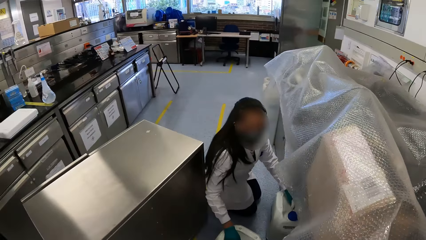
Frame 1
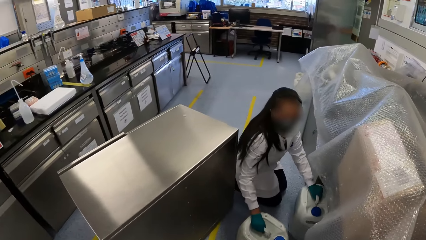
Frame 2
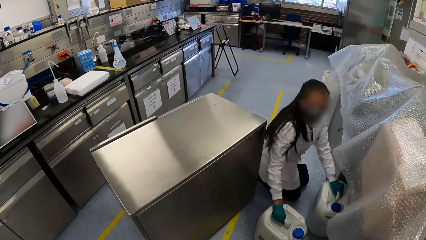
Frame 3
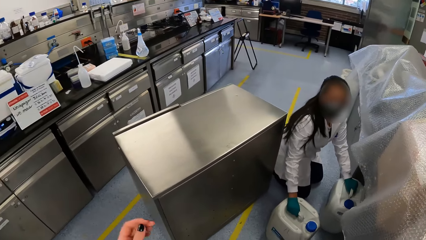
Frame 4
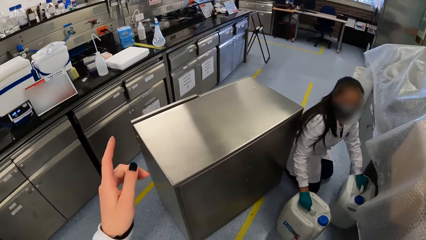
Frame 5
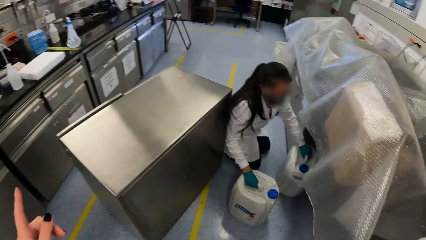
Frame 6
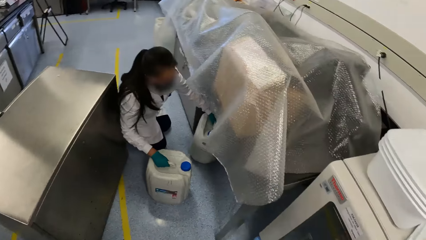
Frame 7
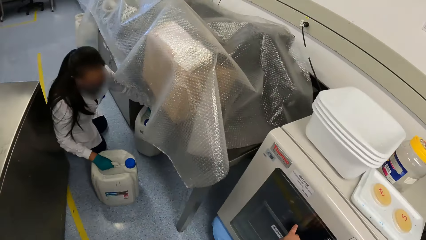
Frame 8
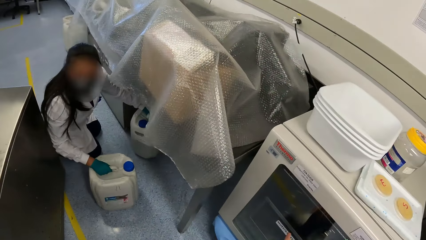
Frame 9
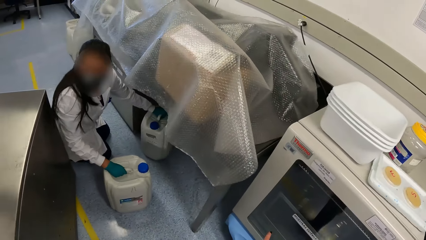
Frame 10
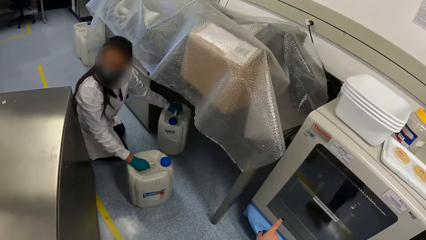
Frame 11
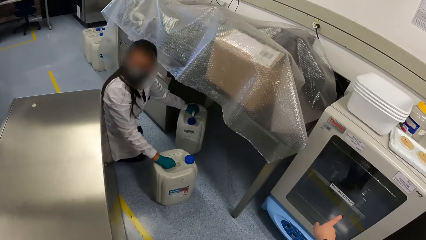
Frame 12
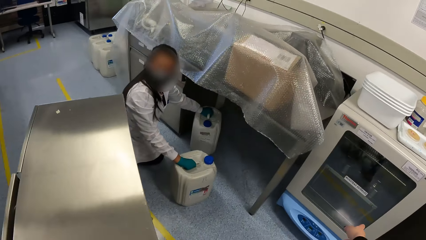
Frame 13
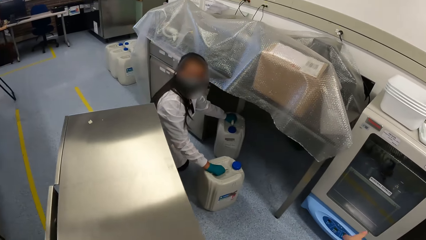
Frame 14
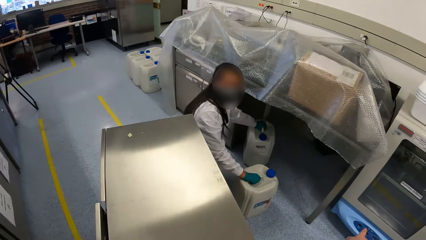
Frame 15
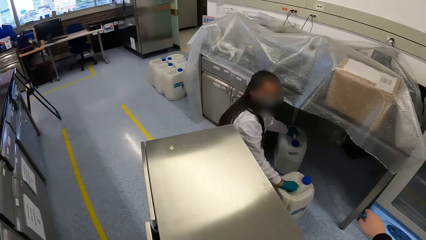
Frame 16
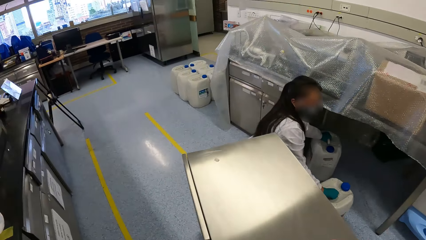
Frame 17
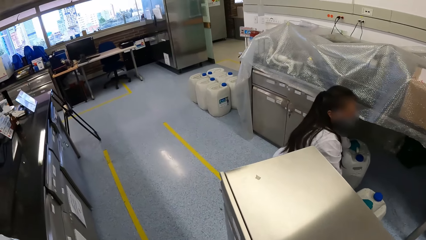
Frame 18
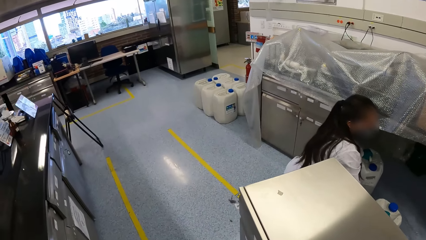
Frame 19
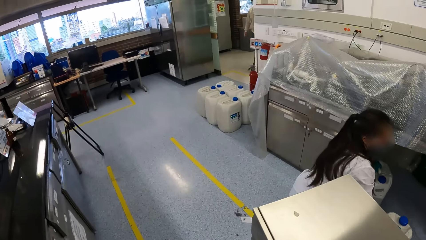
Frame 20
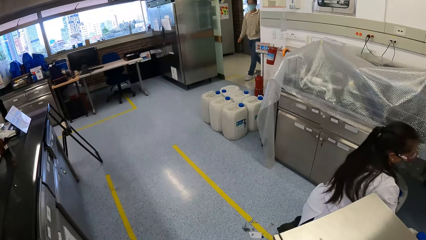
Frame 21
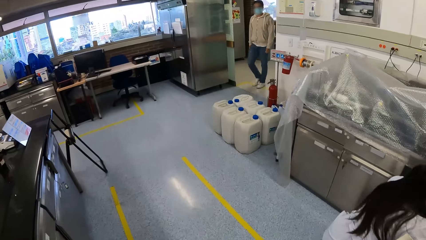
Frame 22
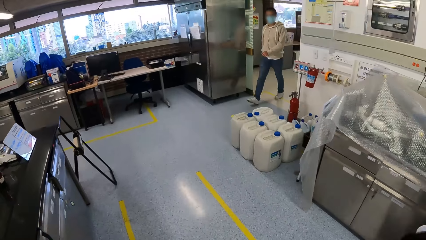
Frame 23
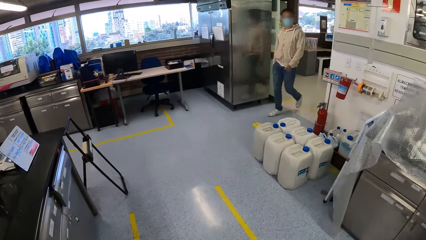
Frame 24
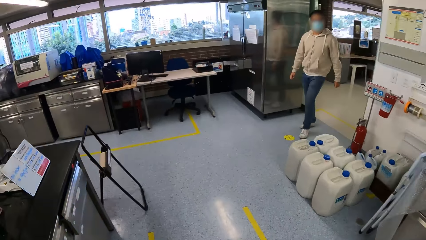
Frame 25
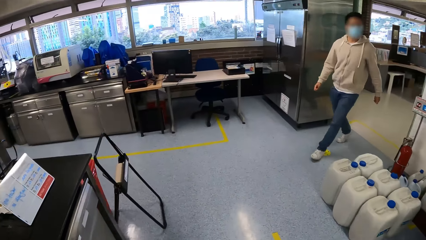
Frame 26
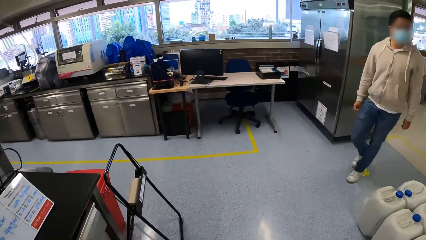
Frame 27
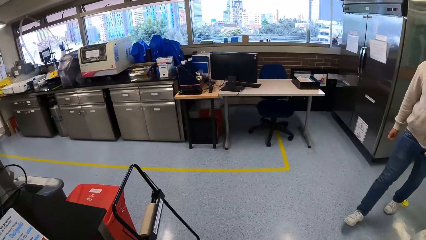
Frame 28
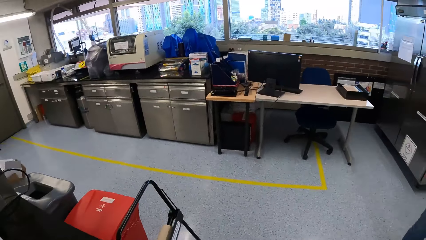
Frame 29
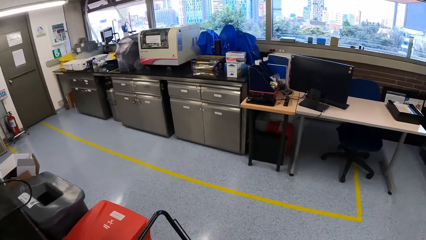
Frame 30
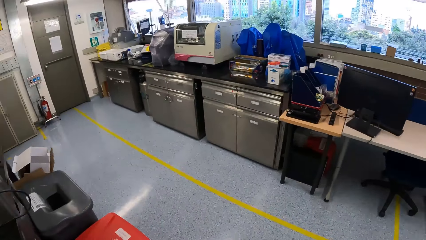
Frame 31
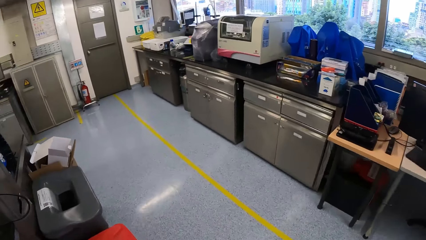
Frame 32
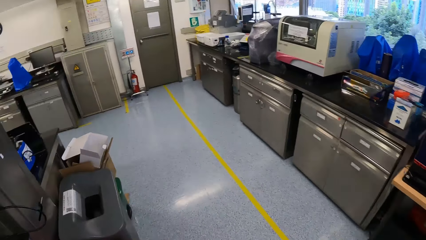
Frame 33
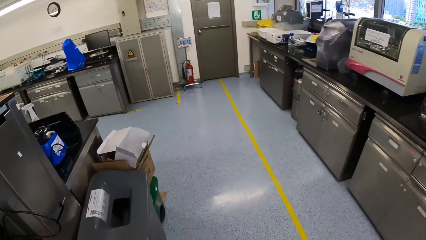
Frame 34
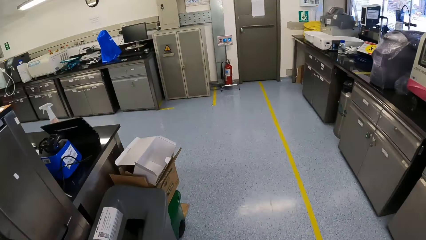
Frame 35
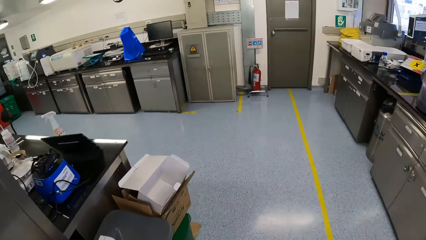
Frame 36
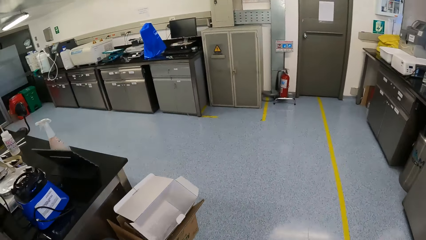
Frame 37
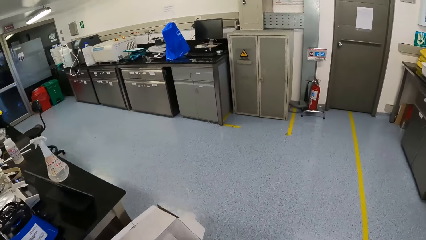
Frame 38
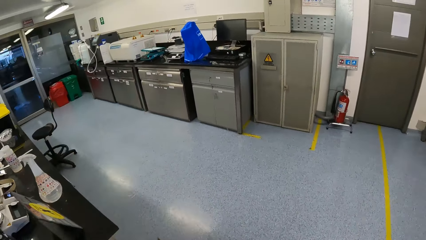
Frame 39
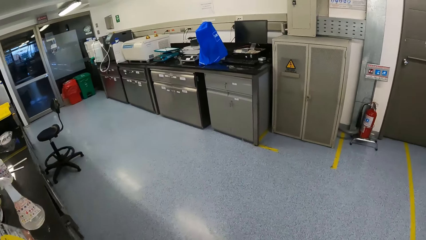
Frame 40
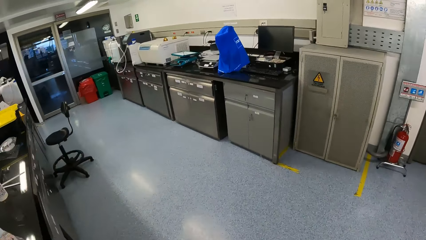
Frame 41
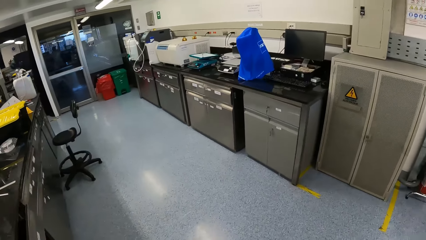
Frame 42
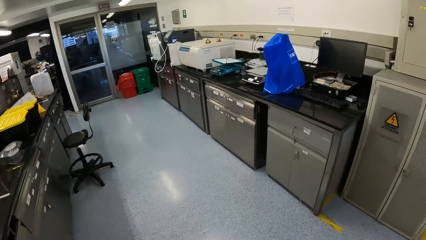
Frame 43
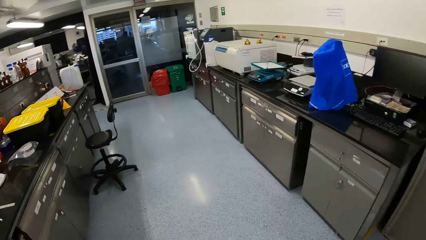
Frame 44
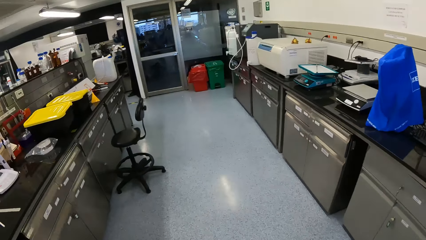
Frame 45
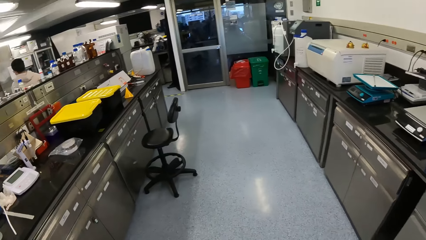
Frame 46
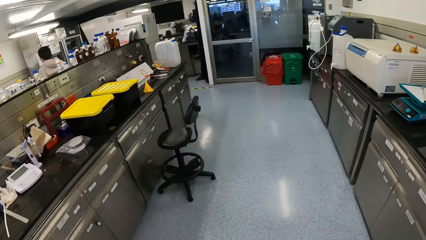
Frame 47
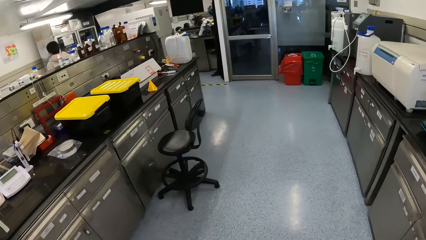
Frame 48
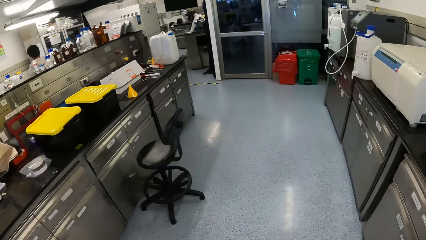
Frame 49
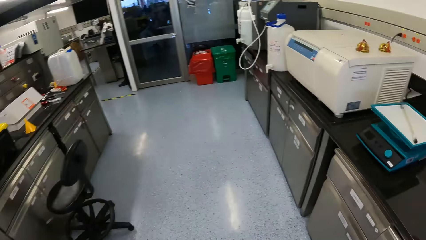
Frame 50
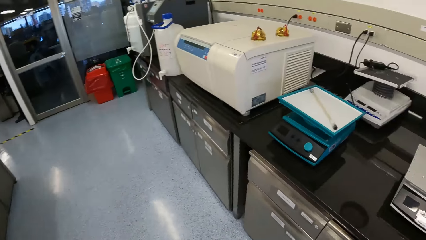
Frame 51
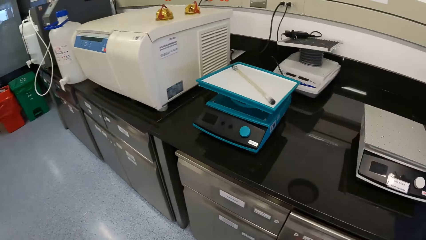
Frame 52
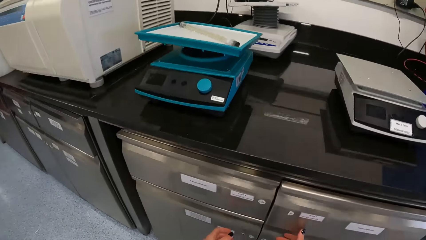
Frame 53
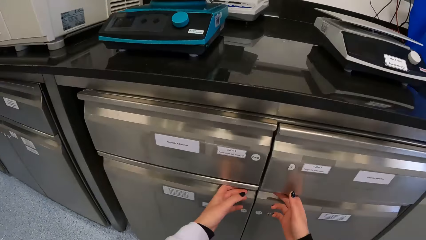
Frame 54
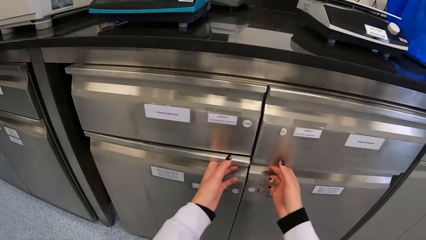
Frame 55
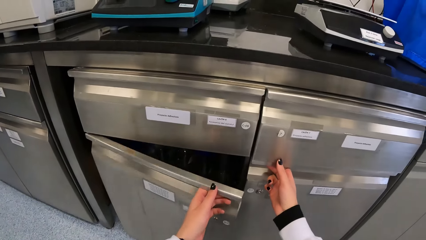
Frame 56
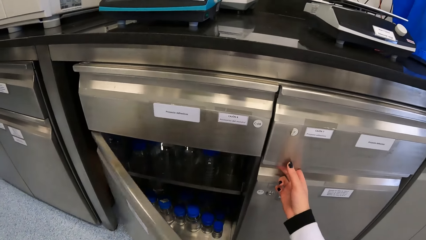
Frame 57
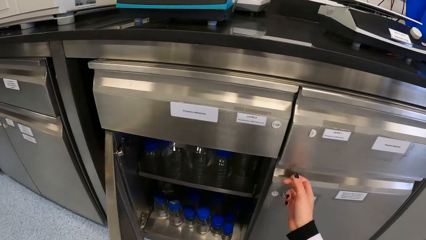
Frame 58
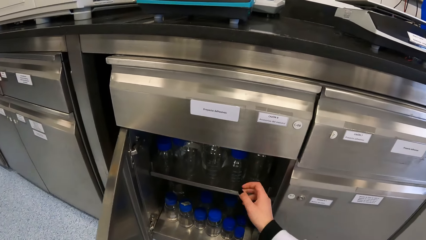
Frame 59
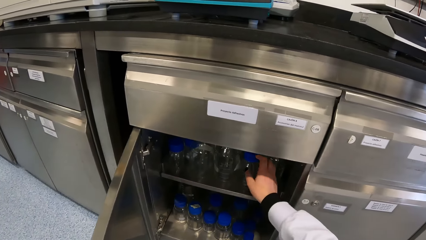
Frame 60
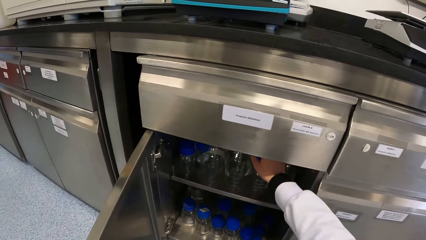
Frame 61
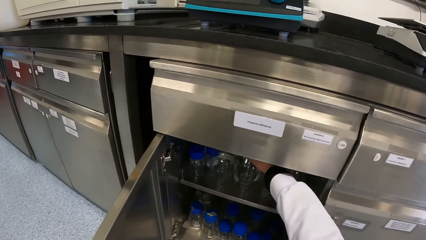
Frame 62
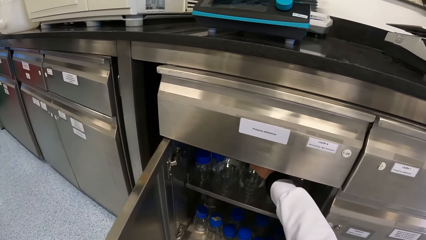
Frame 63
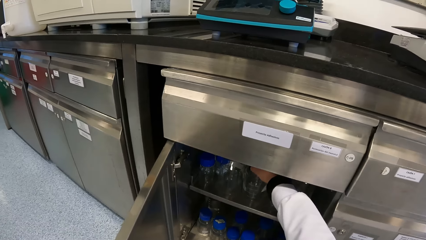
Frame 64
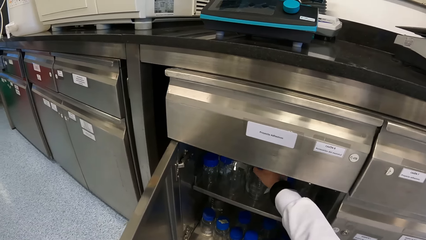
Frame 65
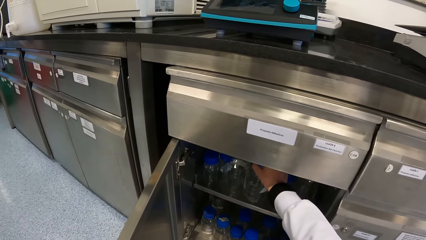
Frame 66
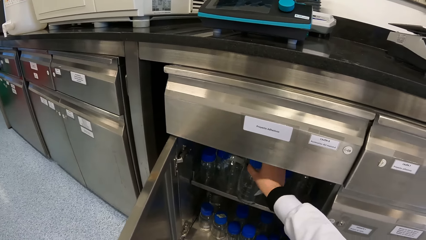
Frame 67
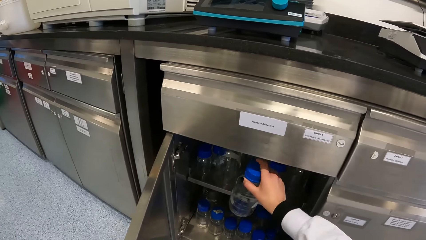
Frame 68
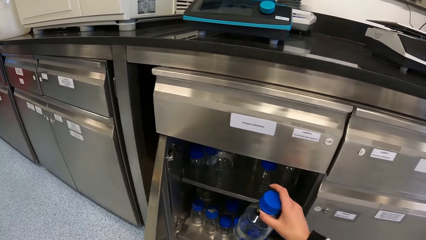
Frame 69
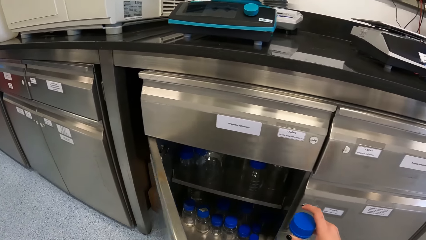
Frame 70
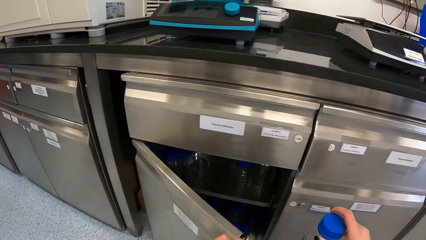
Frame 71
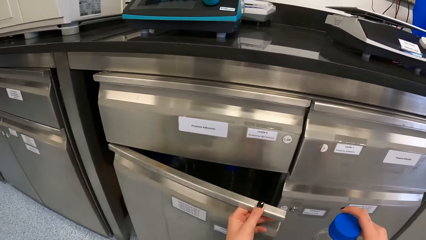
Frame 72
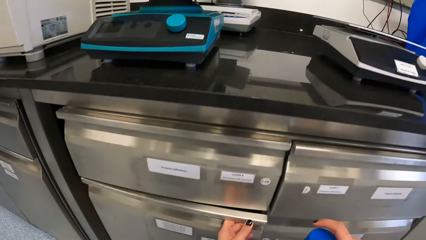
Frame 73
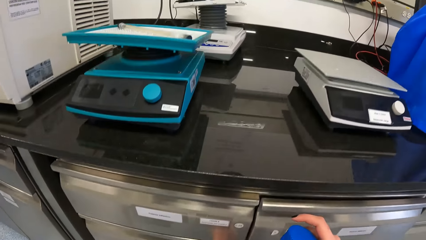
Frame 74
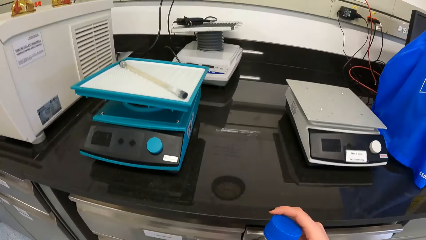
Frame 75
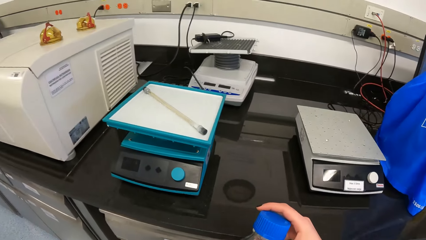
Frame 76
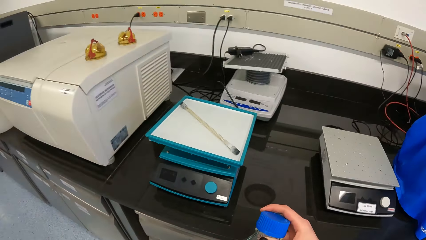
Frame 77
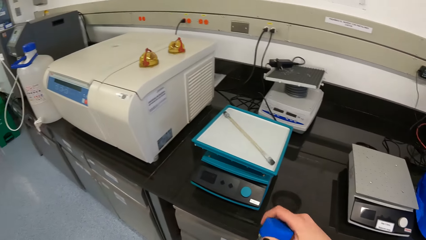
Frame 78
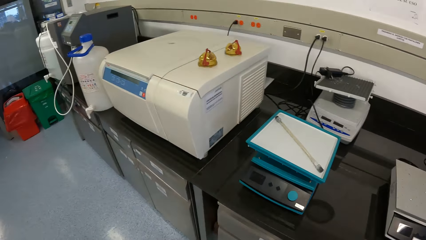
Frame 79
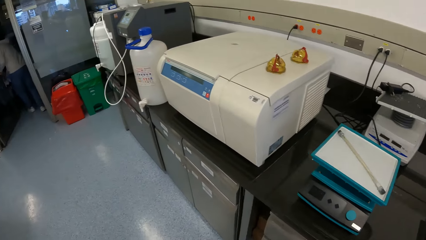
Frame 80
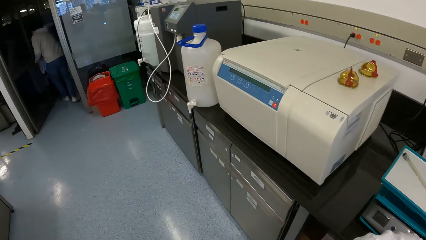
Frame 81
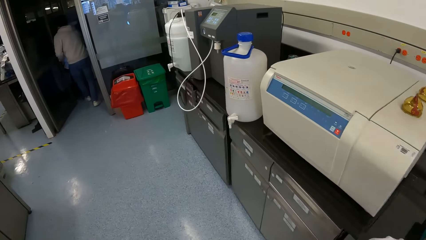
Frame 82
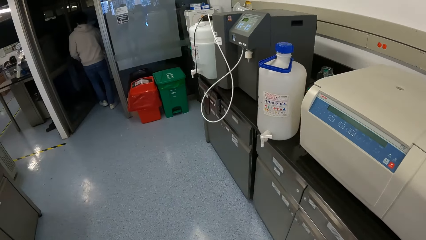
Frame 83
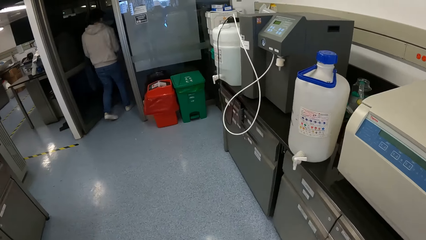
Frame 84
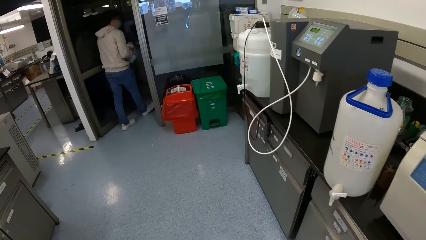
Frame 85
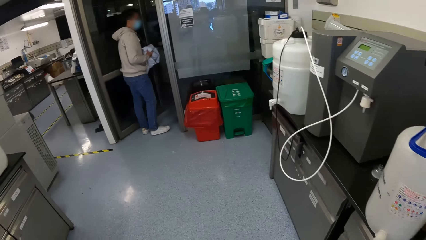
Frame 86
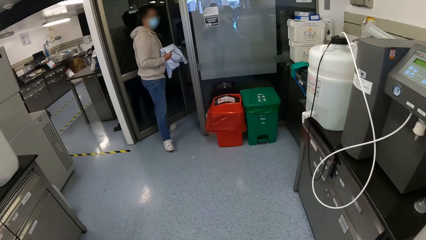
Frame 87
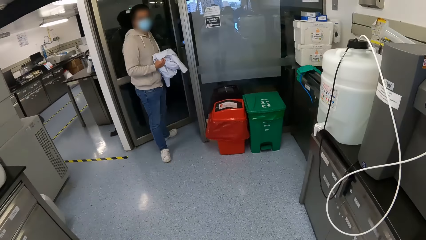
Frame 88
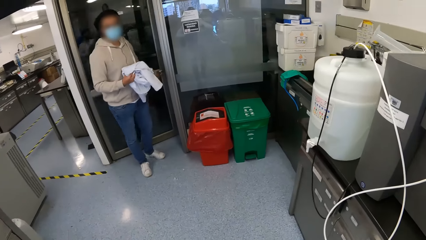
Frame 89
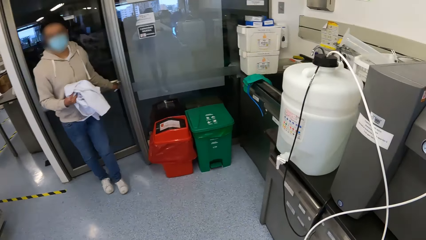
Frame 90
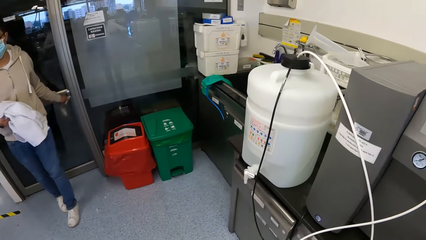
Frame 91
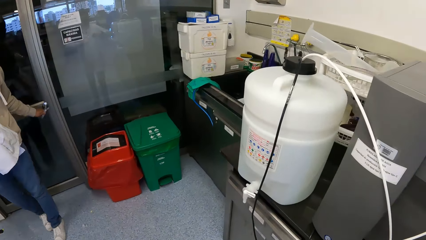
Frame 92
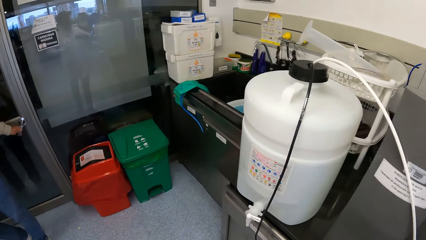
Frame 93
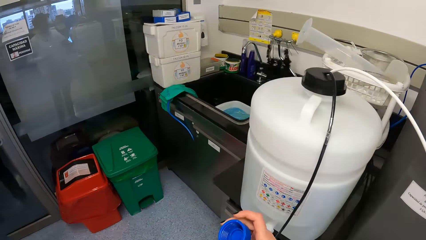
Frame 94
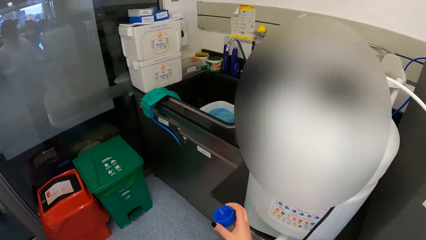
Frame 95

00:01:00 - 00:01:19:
The camera wearer gestures with both hands. She points at something. She walks away from the incubator. A man walks into the laboratory. The camera wearer walks around. She walks towards a laboratory cabinet. She opens the cabinet door with her left hand. She picks up a glass container with her right hand. She closes the cabinet door with her left hand. She stands up. The man closes a door with his left hand. The camera wearer walks around. The man holds a white cloth in his right hand.
